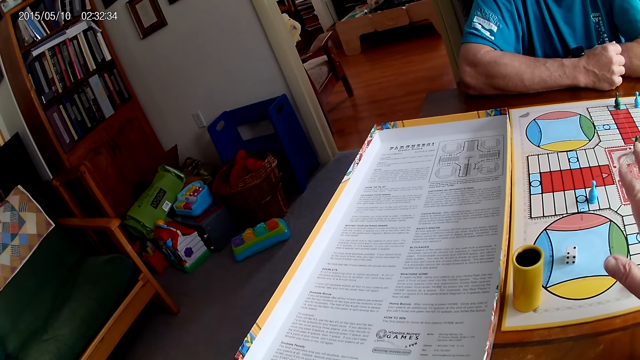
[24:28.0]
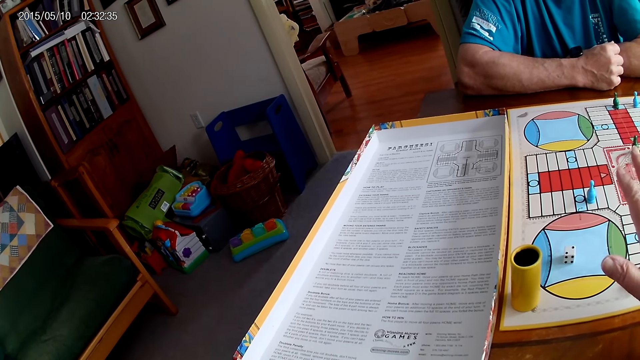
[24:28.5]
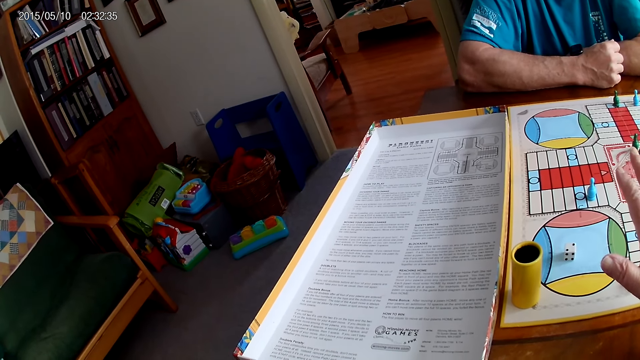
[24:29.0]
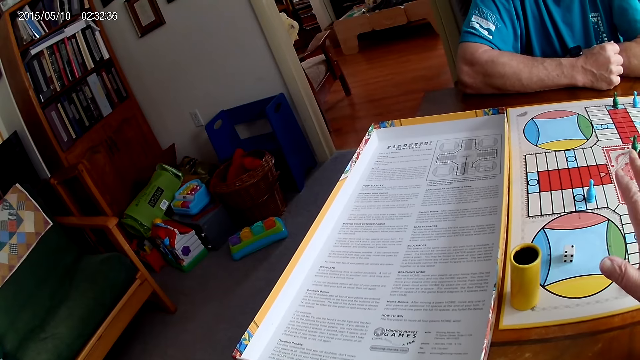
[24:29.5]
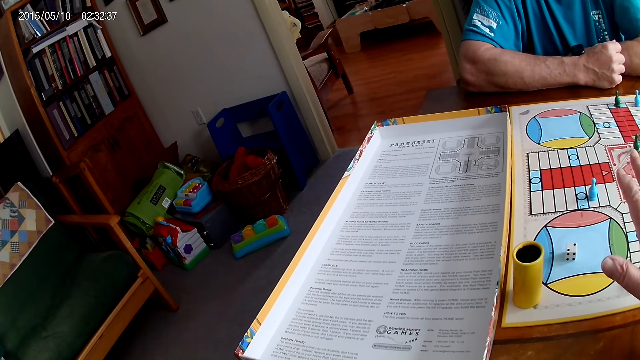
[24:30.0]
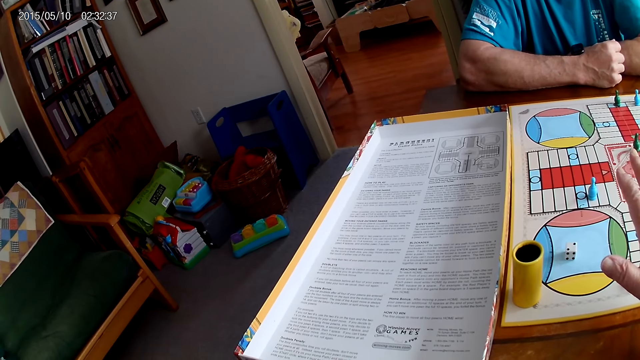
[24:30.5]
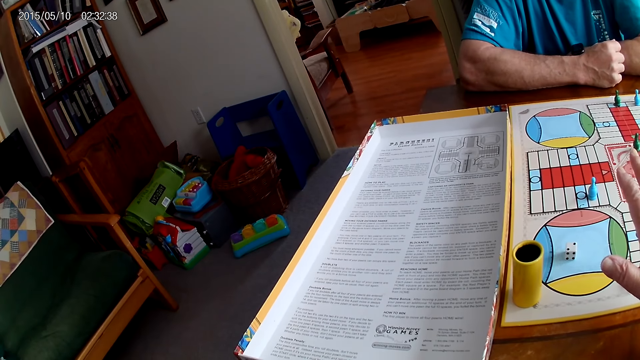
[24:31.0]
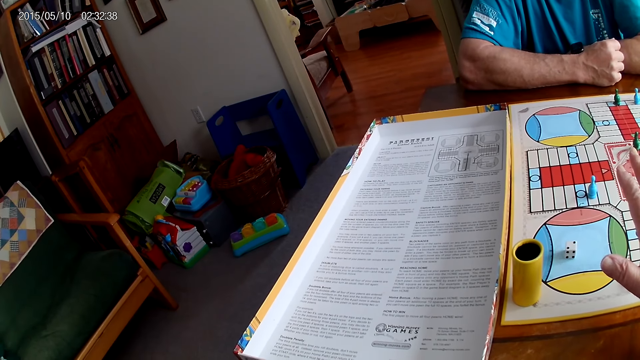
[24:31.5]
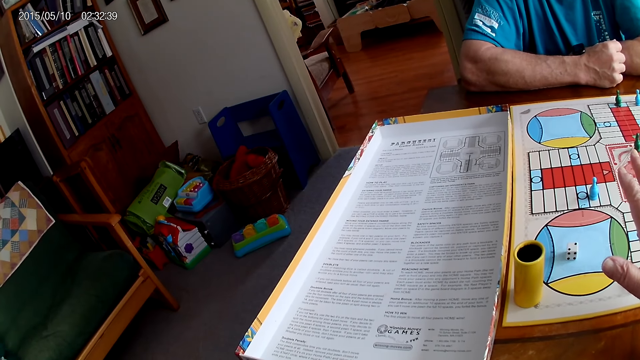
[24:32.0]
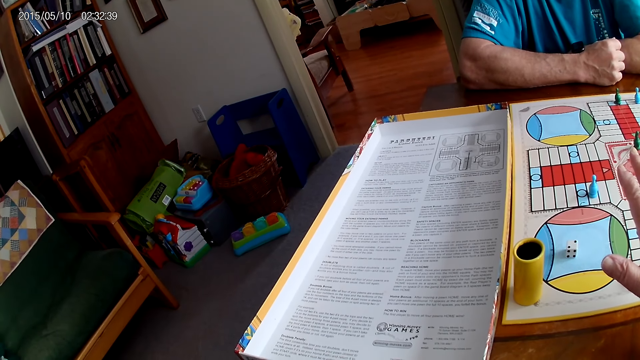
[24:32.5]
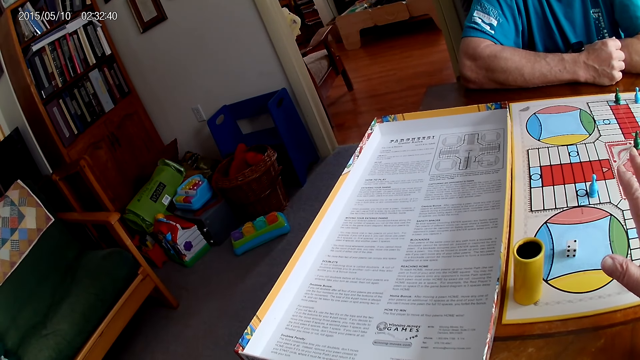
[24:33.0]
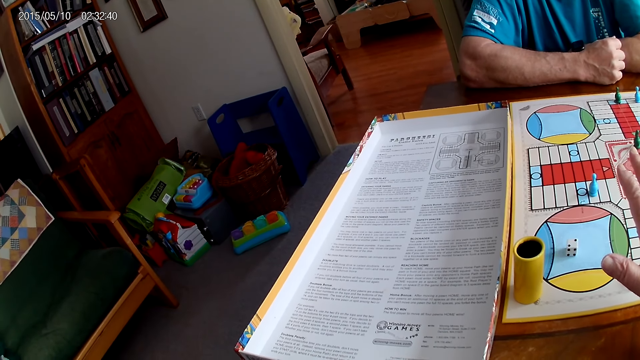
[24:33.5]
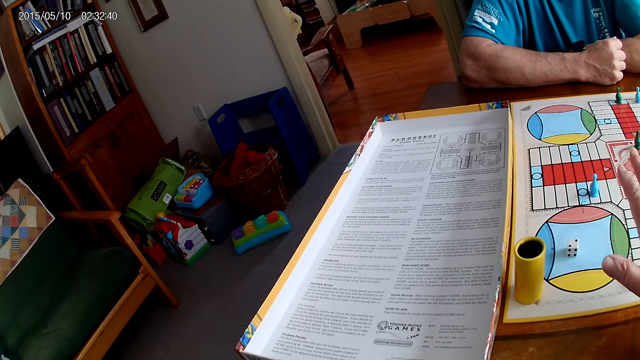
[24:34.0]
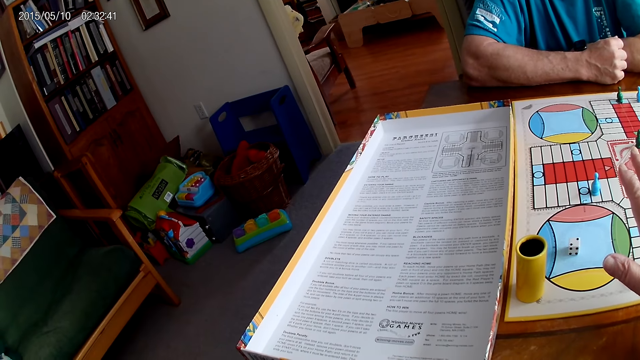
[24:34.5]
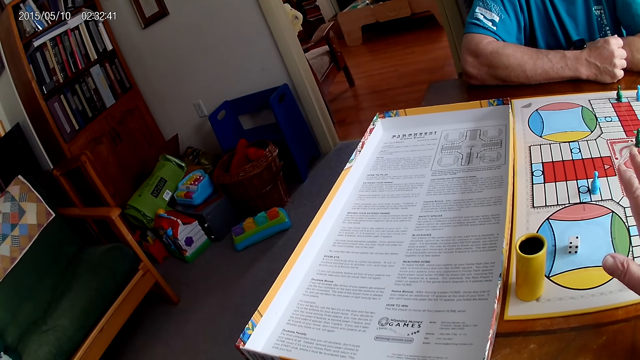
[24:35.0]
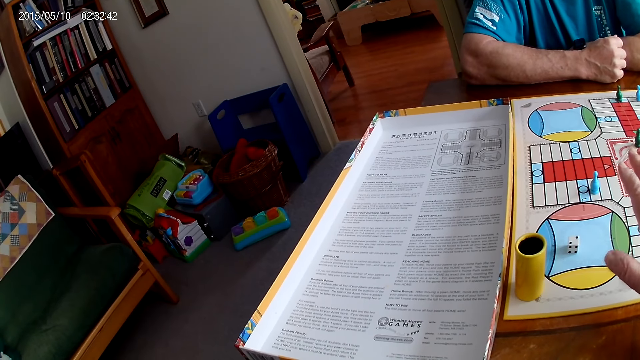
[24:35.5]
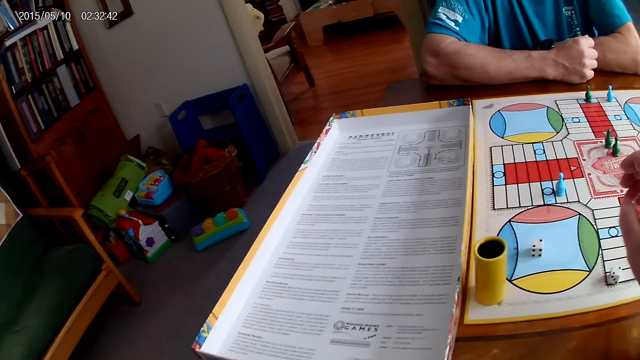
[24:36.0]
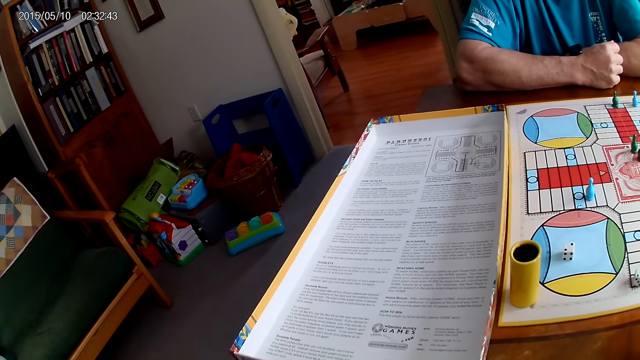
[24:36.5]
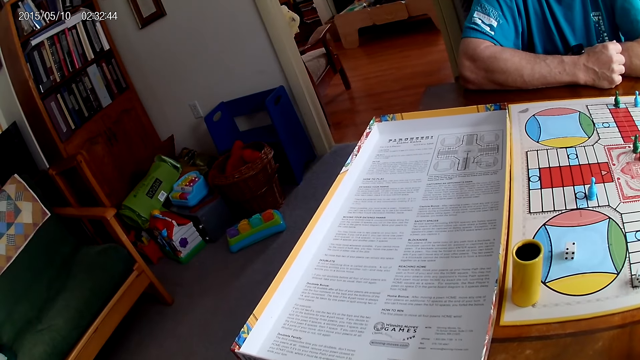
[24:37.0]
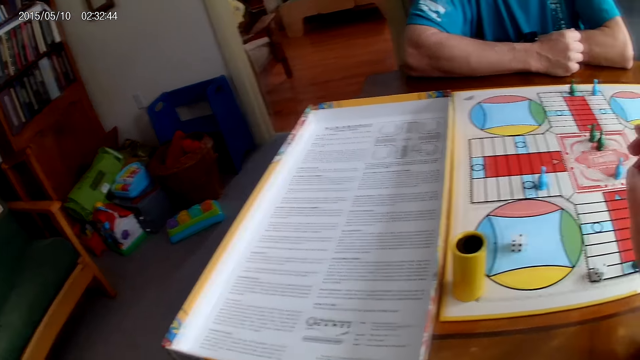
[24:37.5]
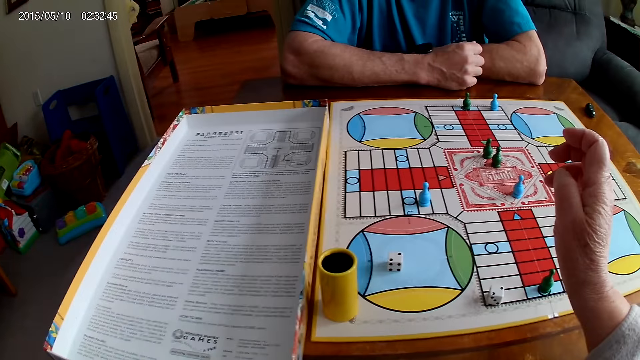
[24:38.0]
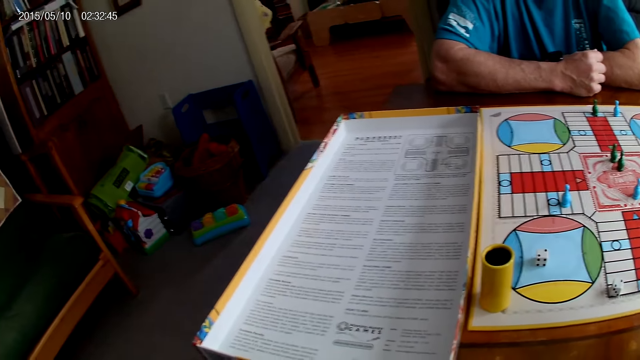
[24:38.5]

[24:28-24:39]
The camera wearer stares at the board game instruction. They converse with a man.

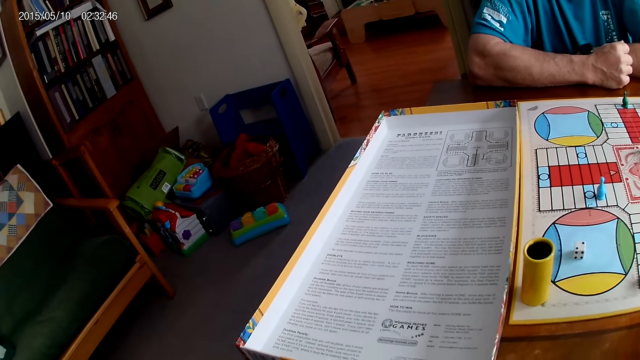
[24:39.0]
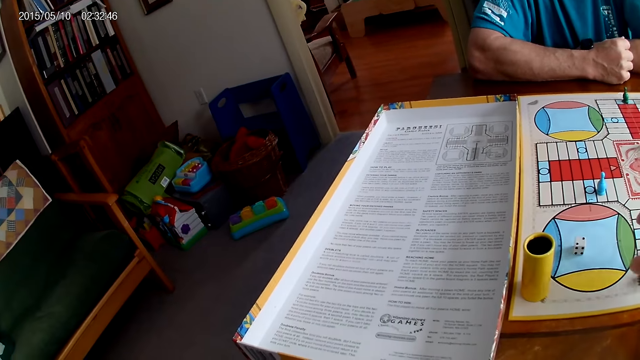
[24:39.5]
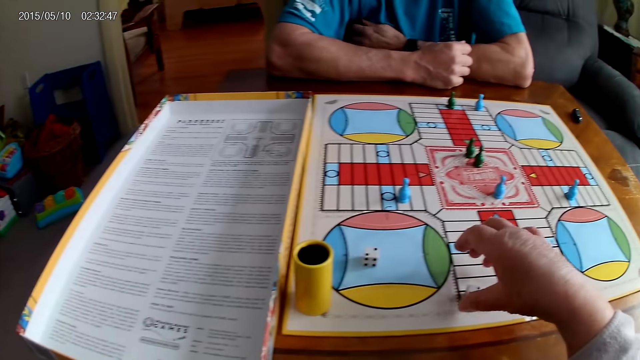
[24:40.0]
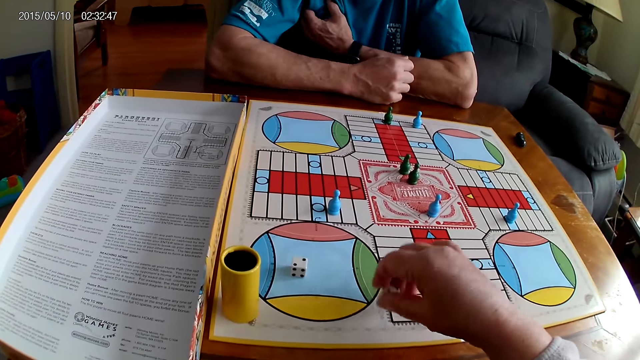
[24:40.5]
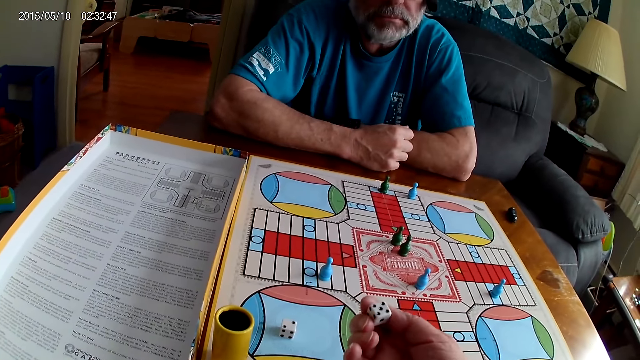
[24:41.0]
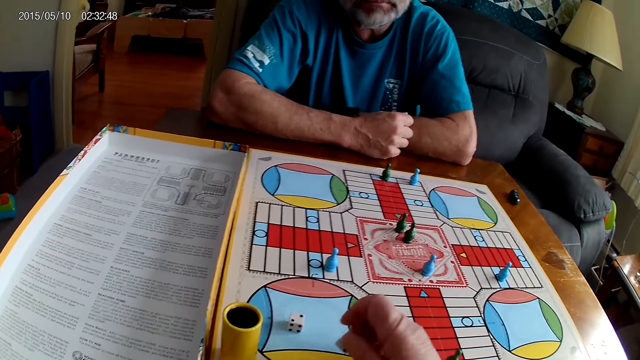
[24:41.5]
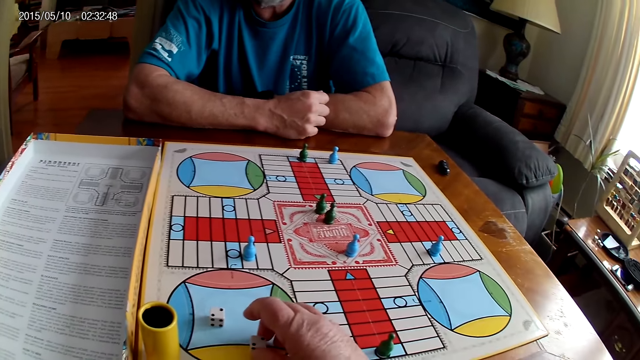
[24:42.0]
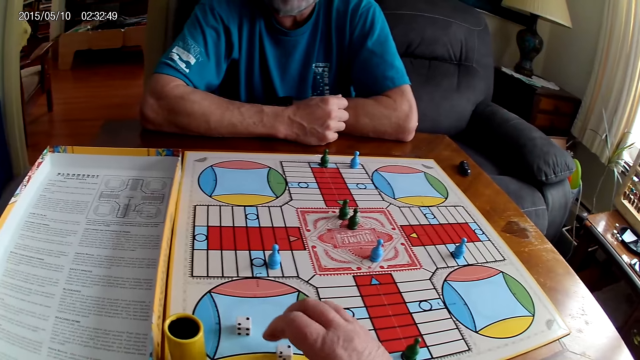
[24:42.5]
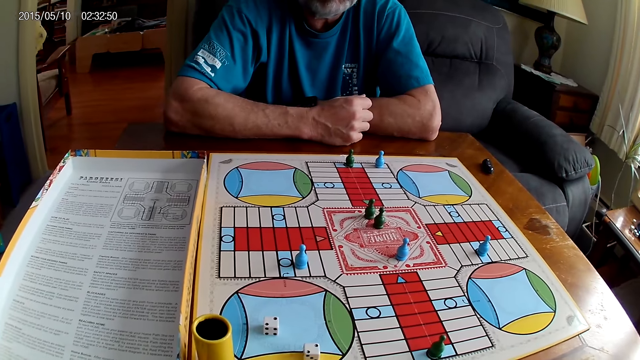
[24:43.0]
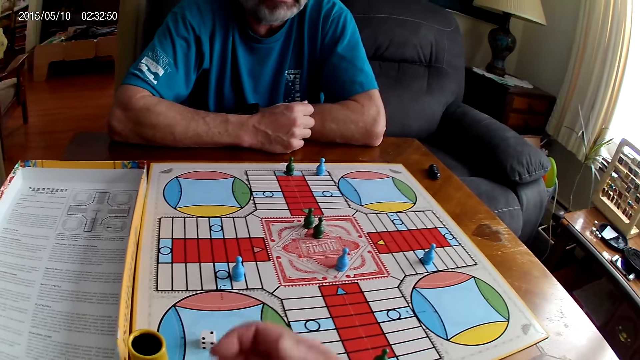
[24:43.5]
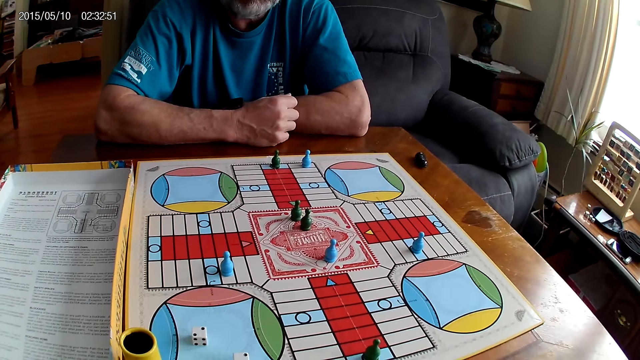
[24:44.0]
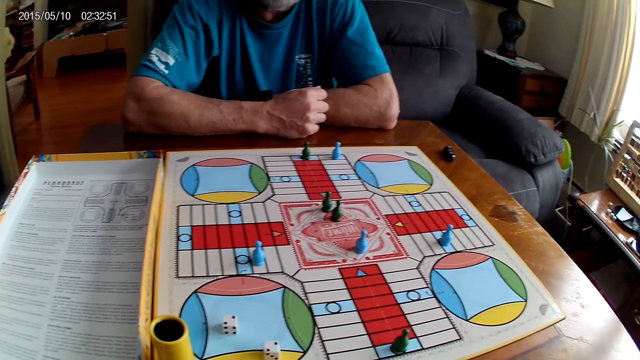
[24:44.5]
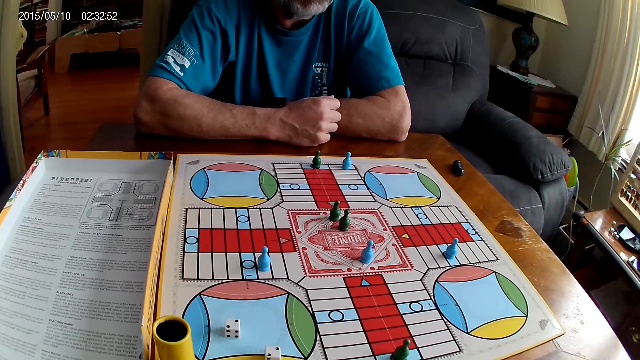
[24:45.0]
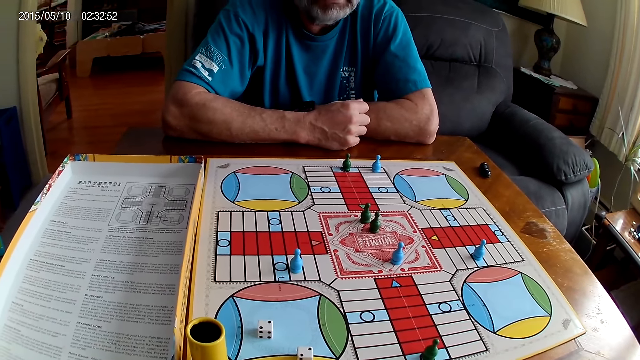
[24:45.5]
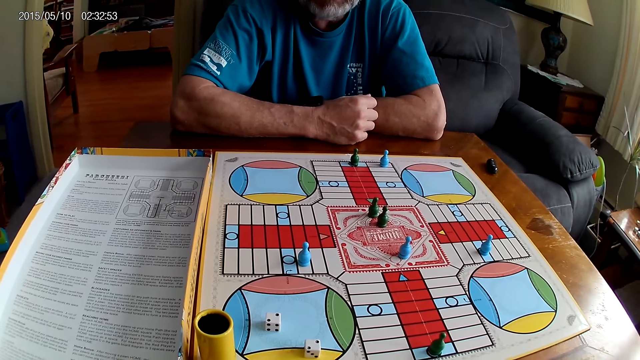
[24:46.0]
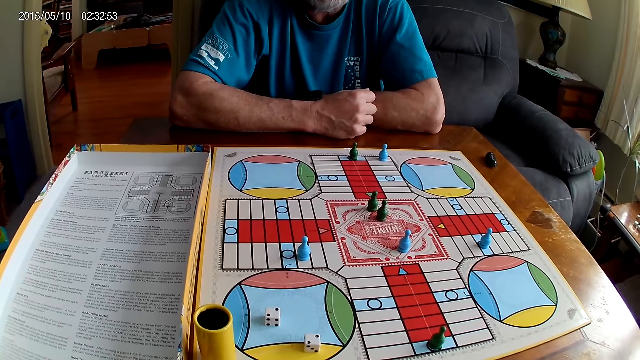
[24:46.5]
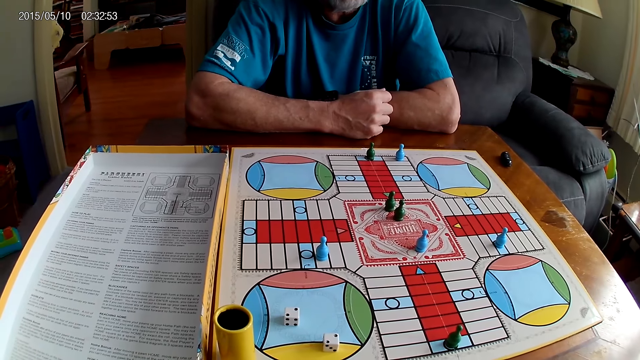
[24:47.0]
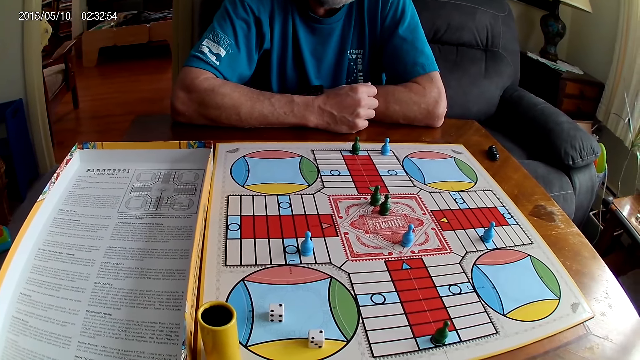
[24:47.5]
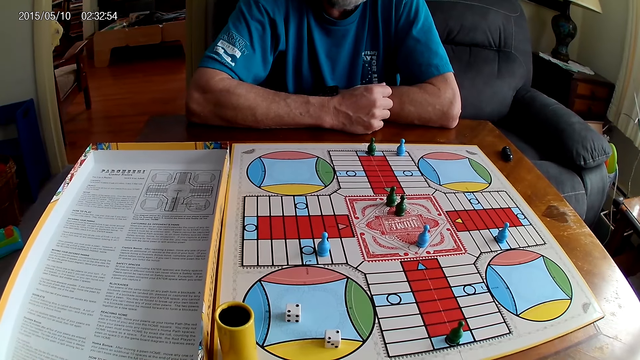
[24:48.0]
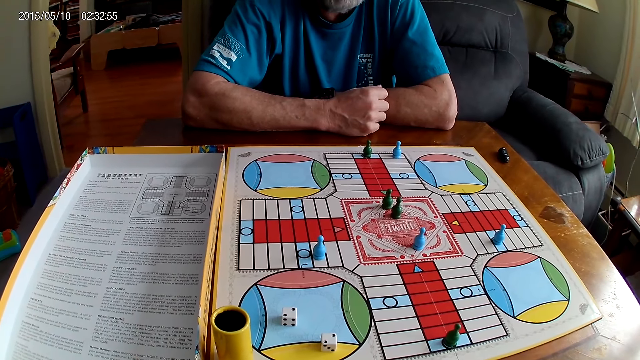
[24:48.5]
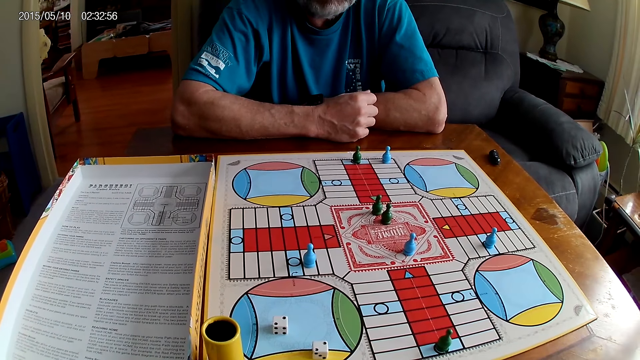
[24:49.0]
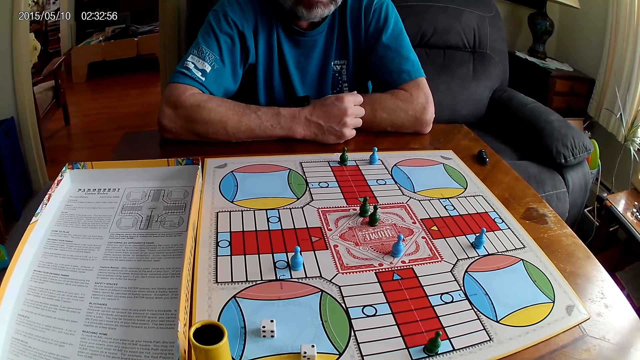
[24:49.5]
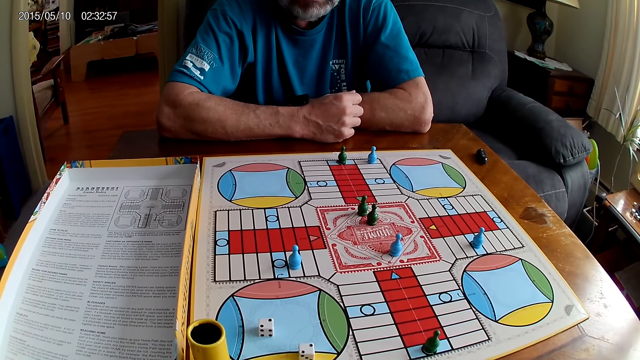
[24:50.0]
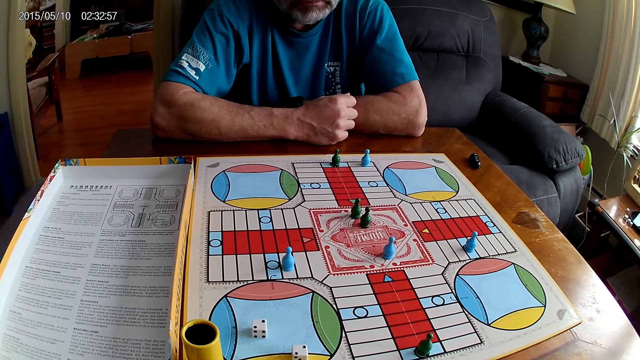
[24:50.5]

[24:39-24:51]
The camera wearer picks up the dice. She checks the dice on the Ludo board with her right hand. She puts down the dice. She speaks to a person. She stares at the board game.
